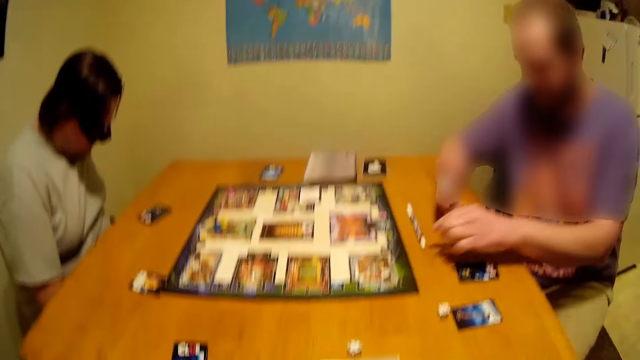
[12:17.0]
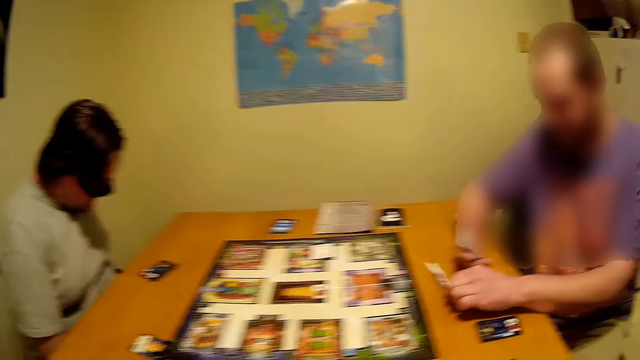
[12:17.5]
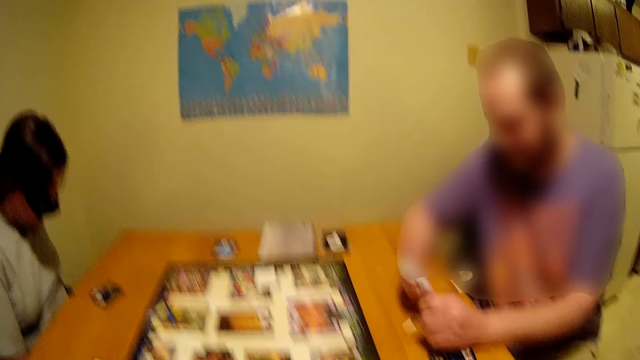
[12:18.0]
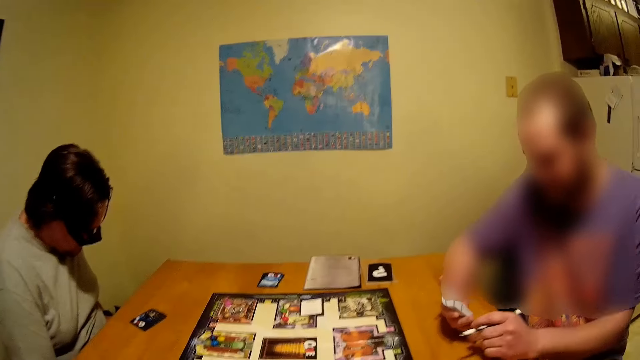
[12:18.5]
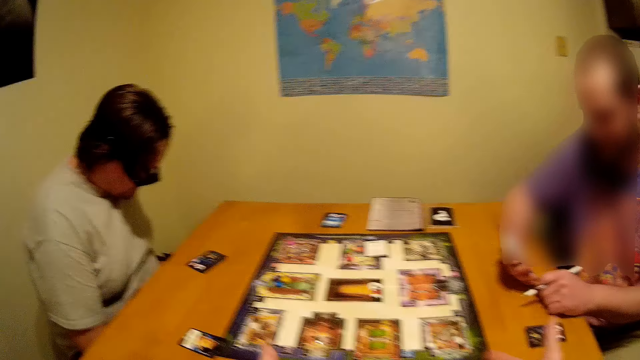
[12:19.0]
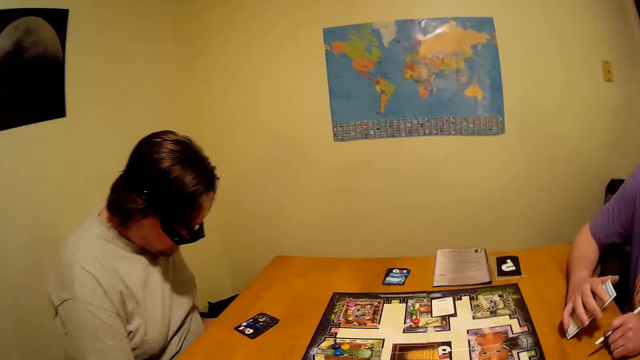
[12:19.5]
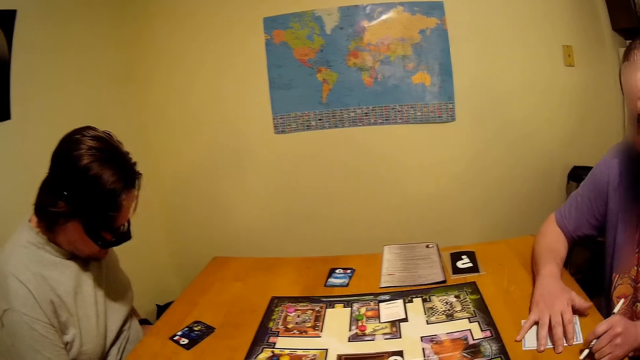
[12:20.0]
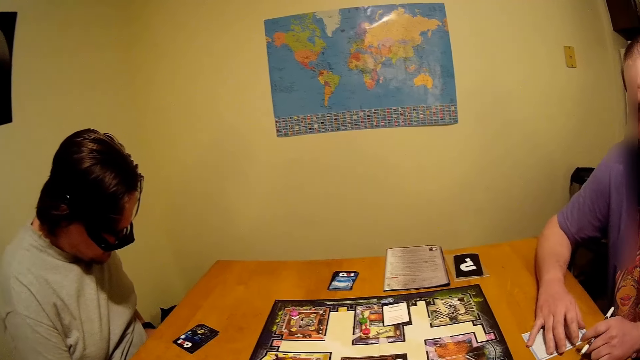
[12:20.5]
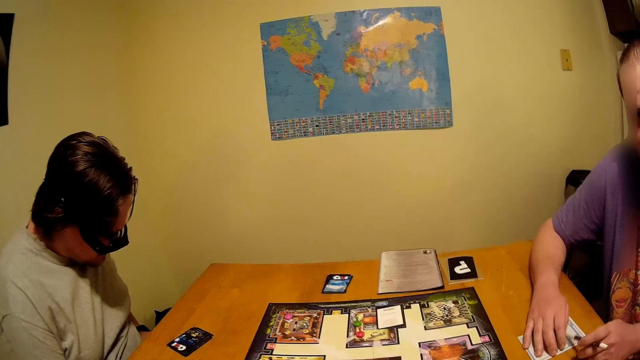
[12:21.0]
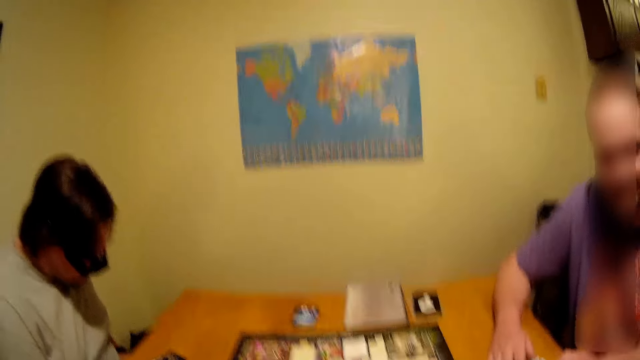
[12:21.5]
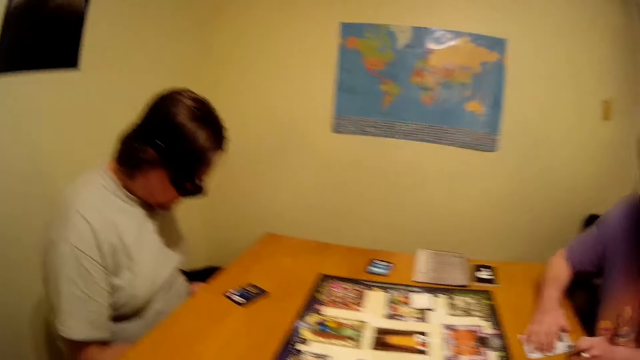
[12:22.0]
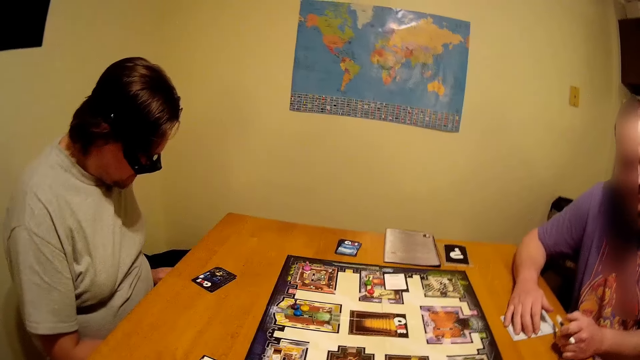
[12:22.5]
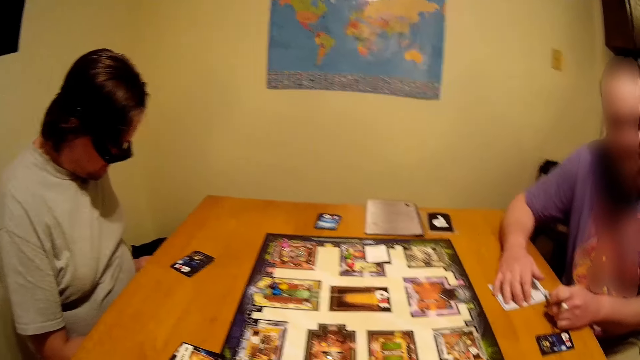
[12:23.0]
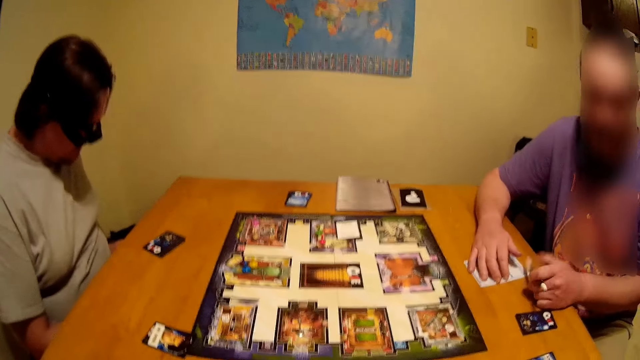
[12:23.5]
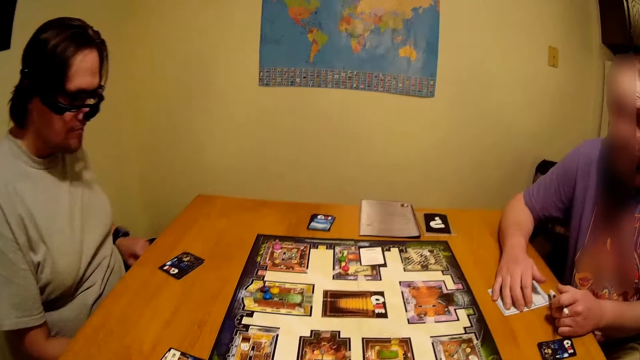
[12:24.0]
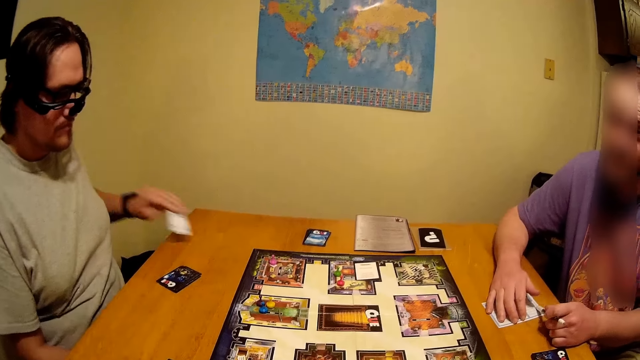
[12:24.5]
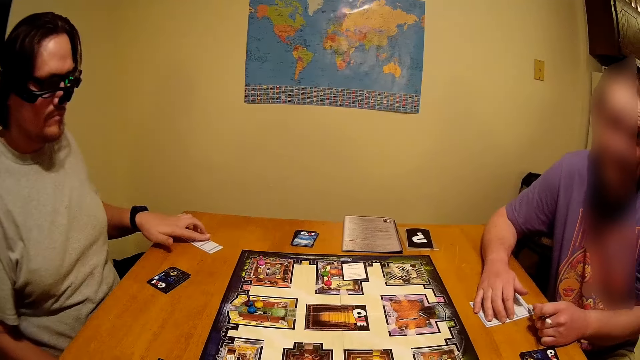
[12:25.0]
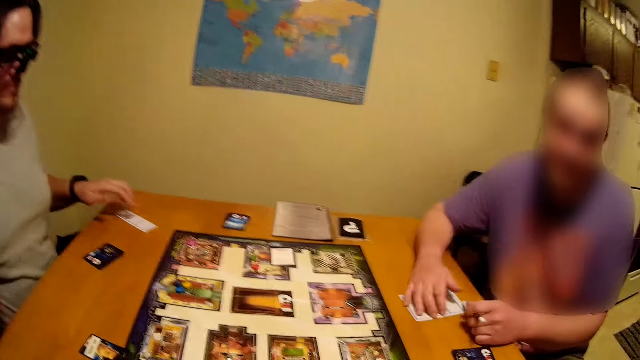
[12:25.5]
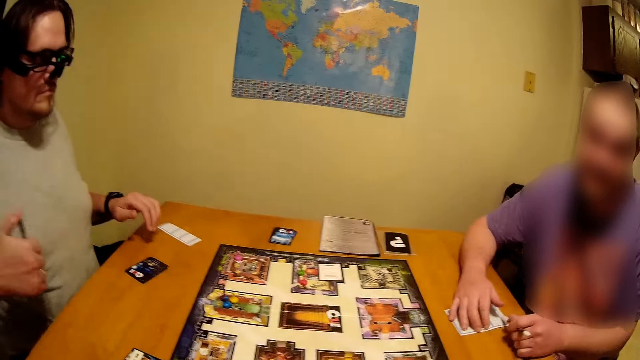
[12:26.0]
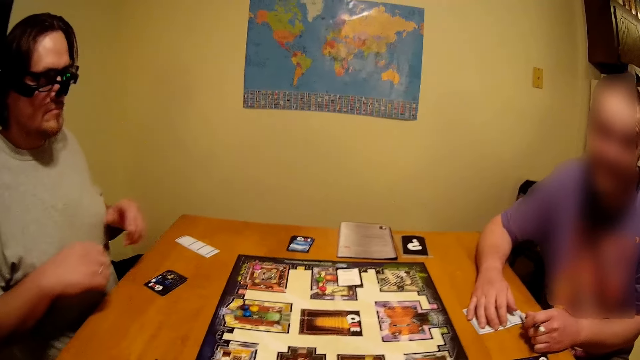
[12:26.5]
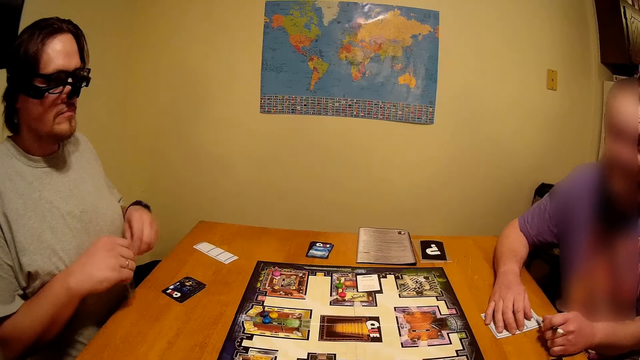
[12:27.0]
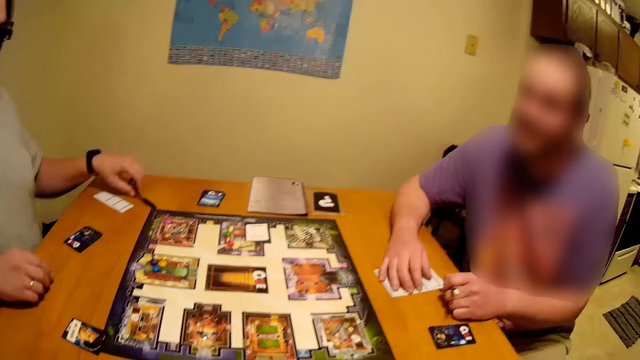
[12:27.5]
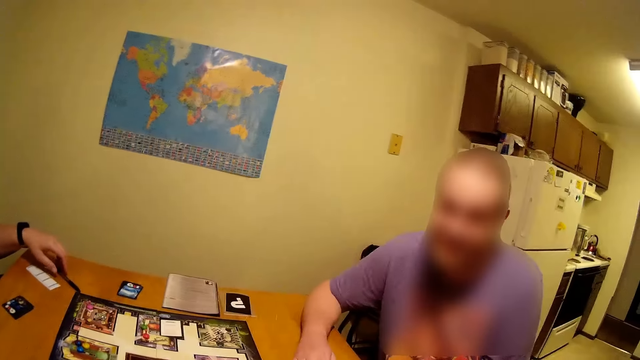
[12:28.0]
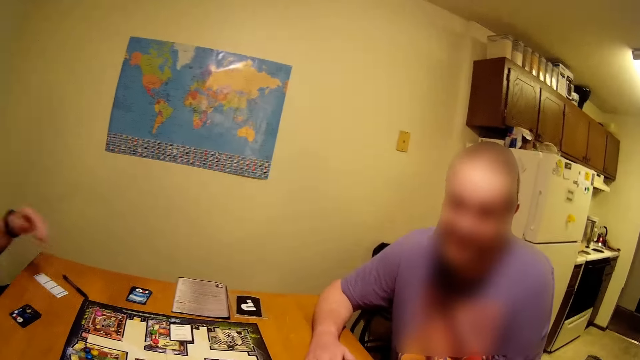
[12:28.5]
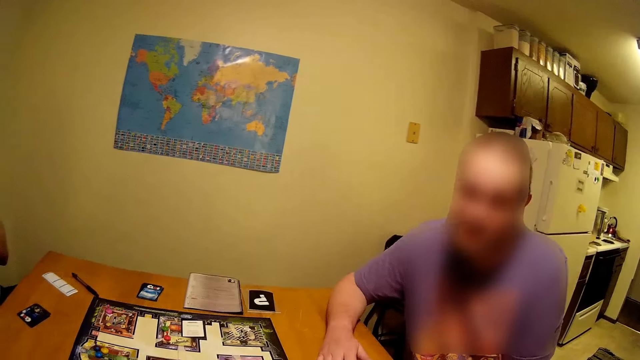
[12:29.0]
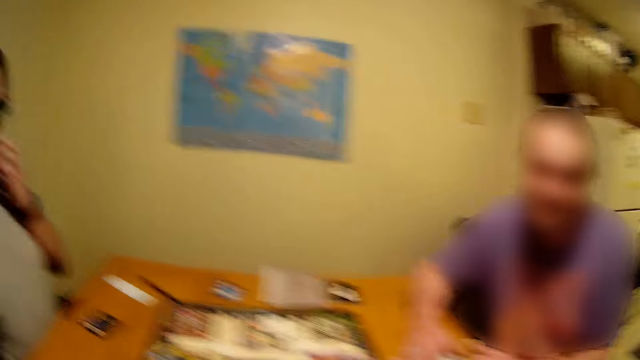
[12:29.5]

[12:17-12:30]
A man looks at the card. The camera wearer looks at the card. The man picks up a pen. Another man places a paper on the table, flips the card on the table, and places a pen on the table.

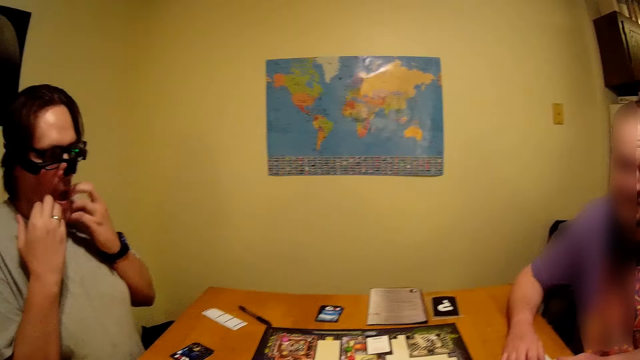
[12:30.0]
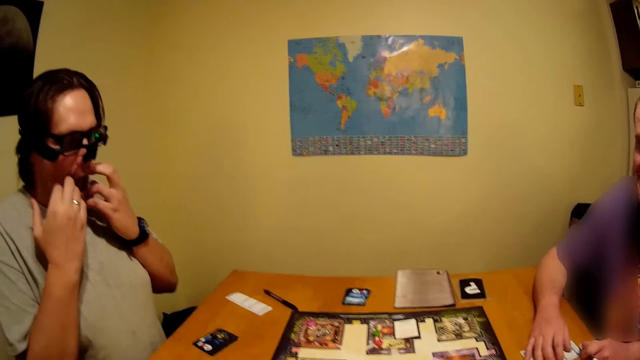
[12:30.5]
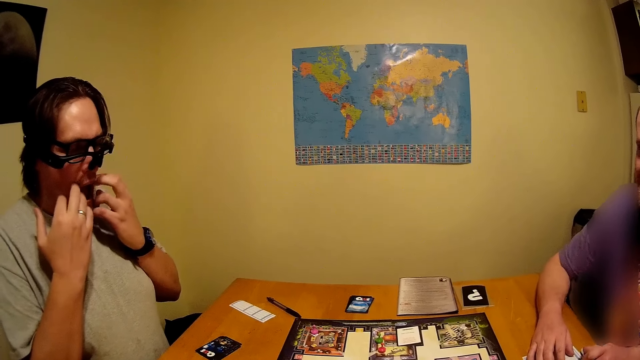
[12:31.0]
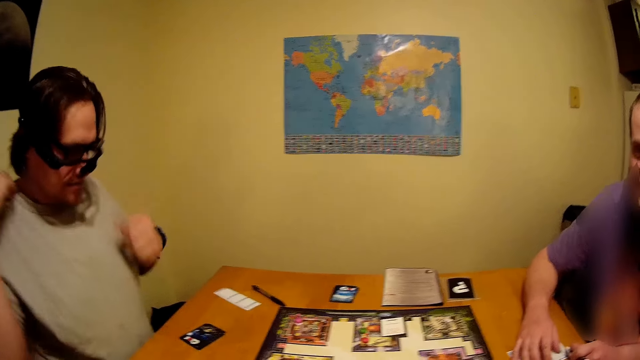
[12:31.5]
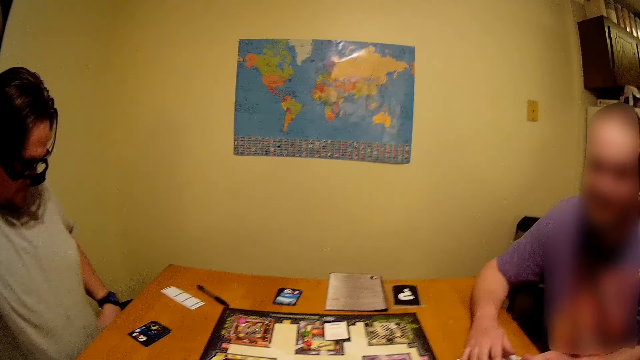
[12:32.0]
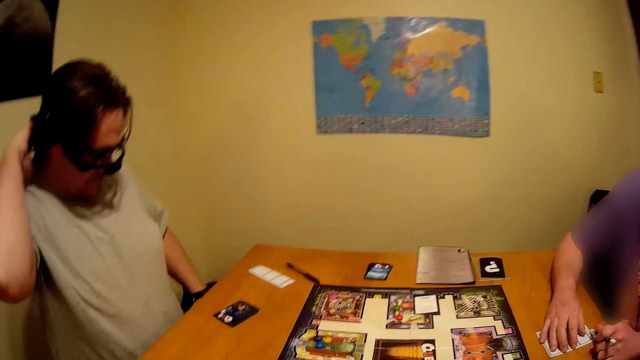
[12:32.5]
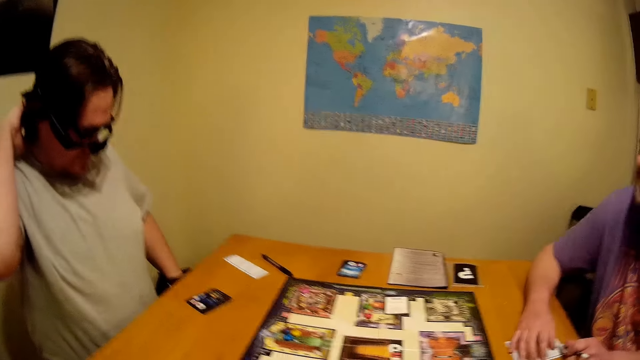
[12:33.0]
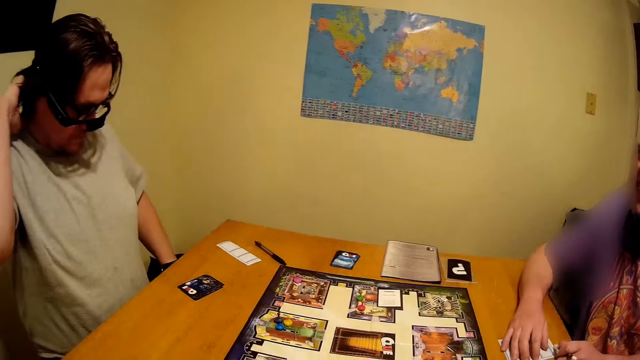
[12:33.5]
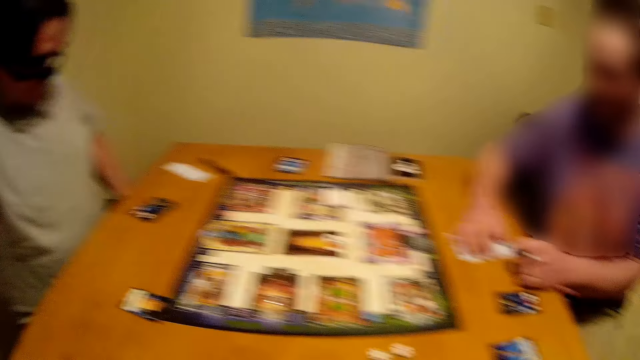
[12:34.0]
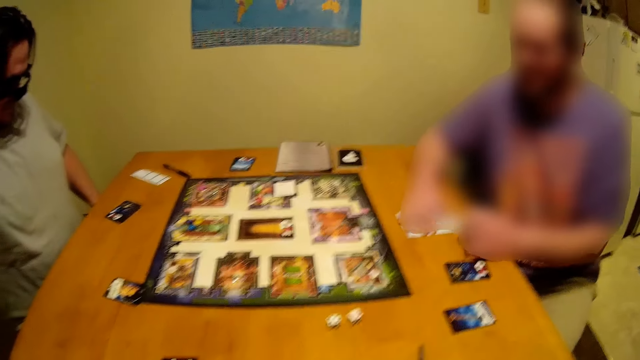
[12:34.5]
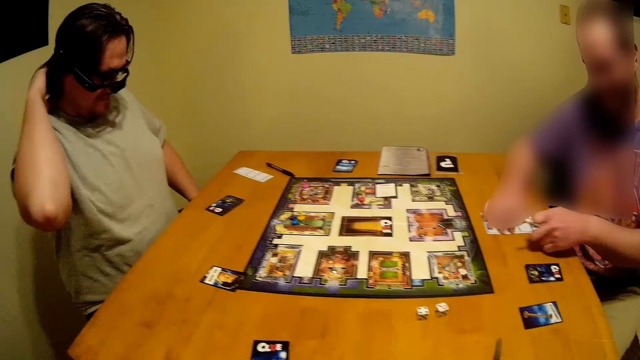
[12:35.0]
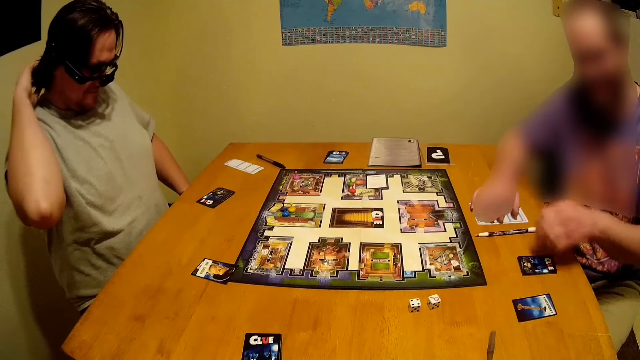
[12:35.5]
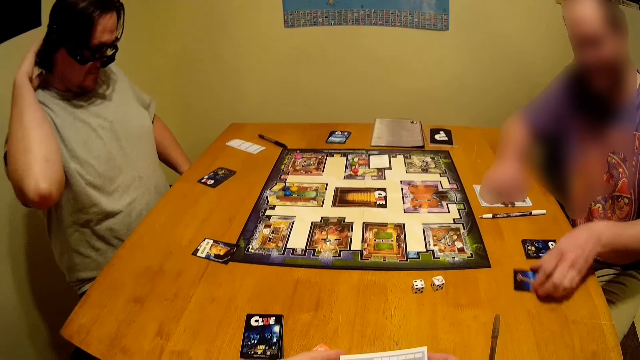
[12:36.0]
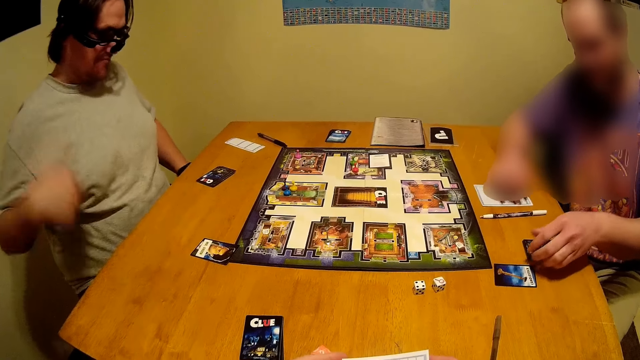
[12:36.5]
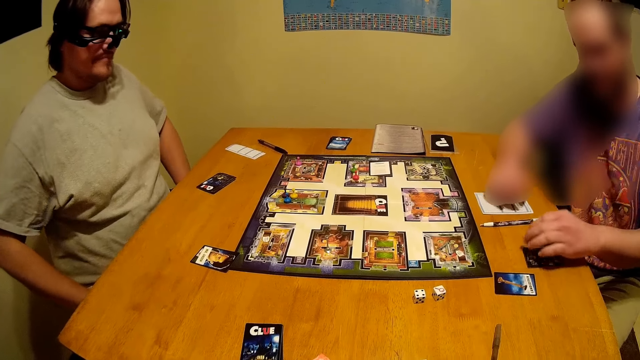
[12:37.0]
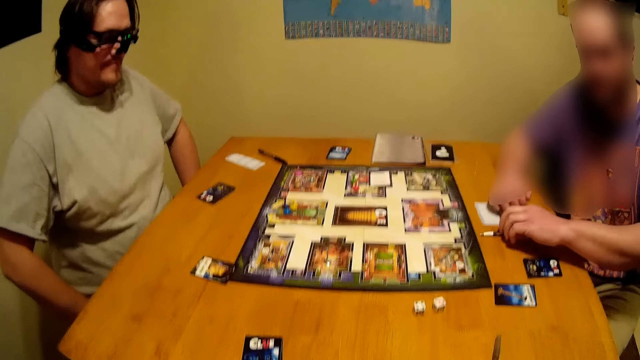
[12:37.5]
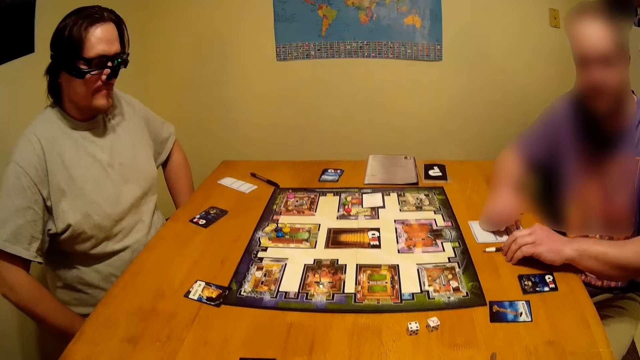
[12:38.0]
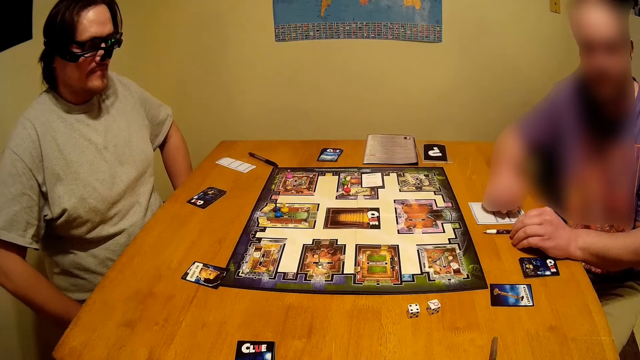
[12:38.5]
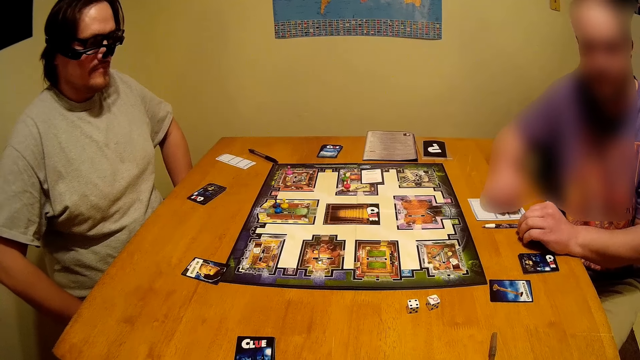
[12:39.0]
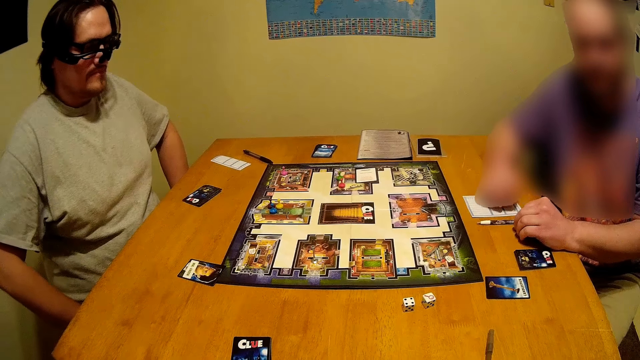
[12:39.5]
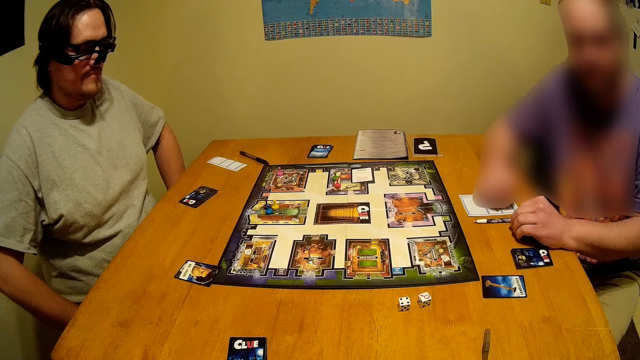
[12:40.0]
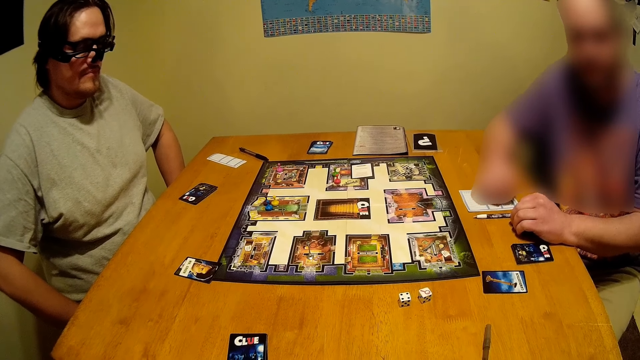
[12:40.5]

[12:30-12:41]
A man scratches his face and scratches his hair. Another man places the pen on the table and moves a card.
